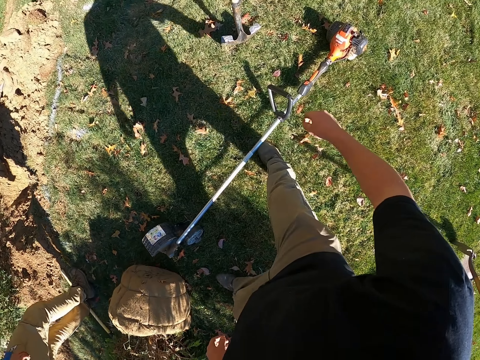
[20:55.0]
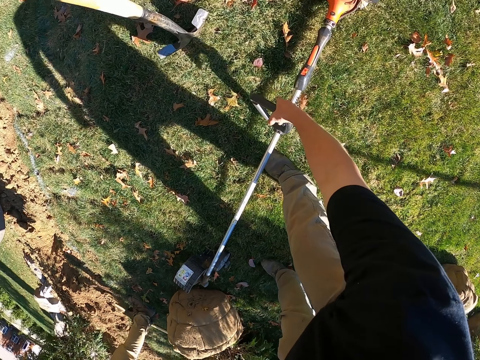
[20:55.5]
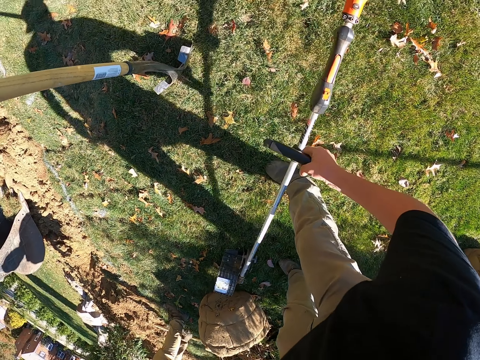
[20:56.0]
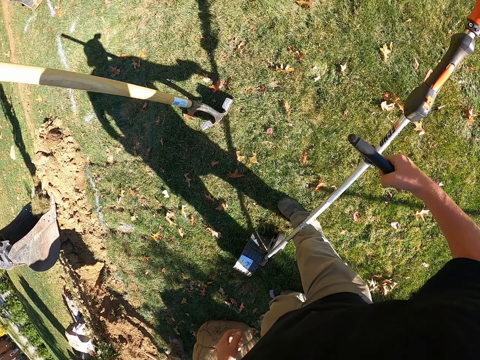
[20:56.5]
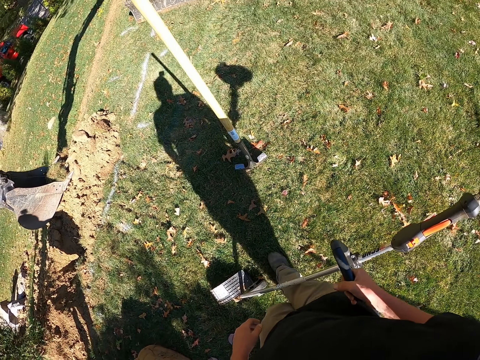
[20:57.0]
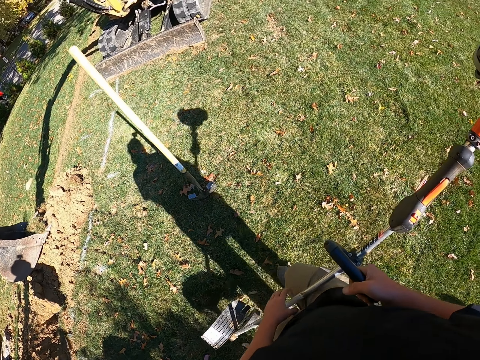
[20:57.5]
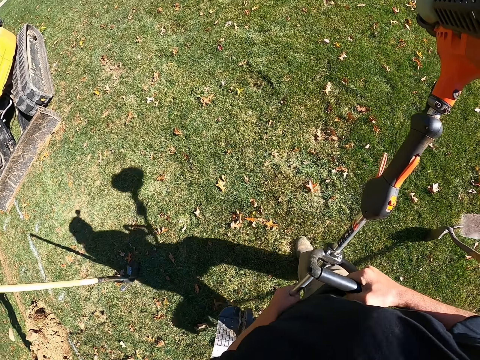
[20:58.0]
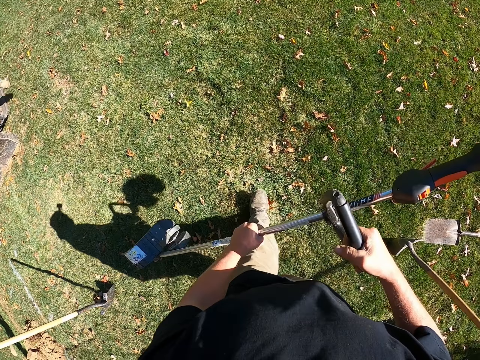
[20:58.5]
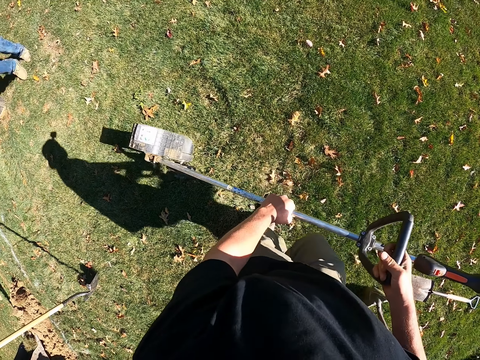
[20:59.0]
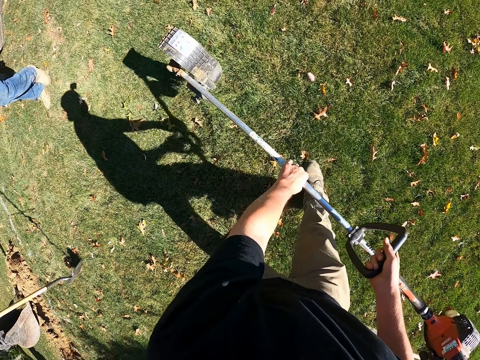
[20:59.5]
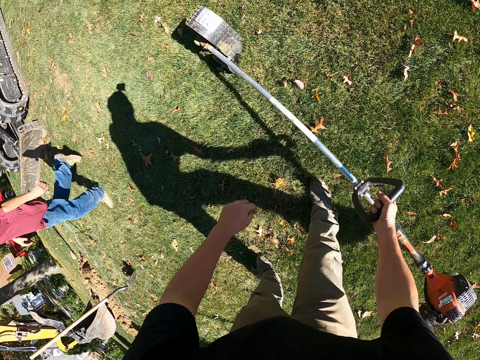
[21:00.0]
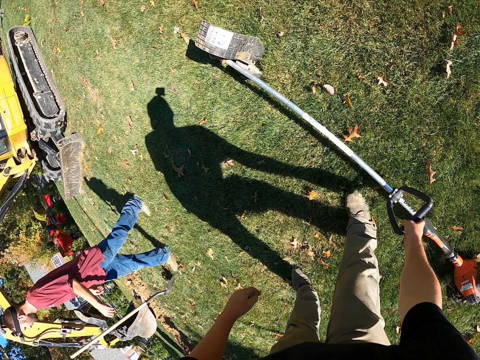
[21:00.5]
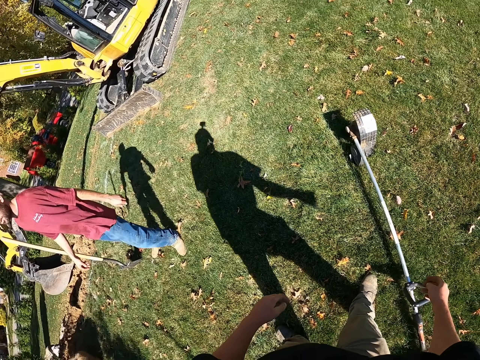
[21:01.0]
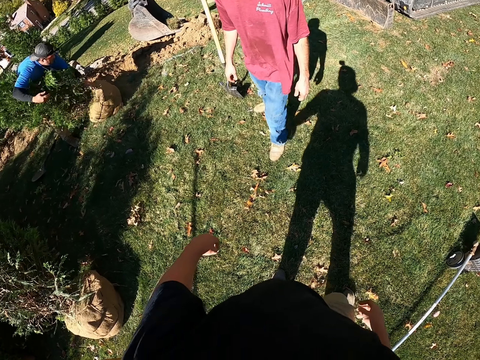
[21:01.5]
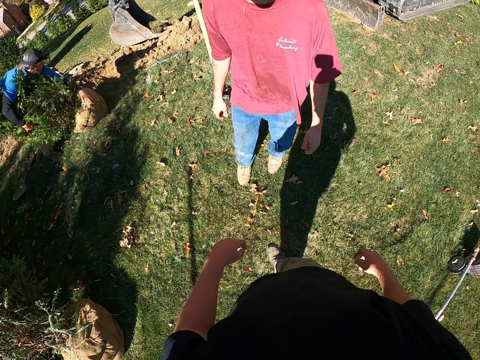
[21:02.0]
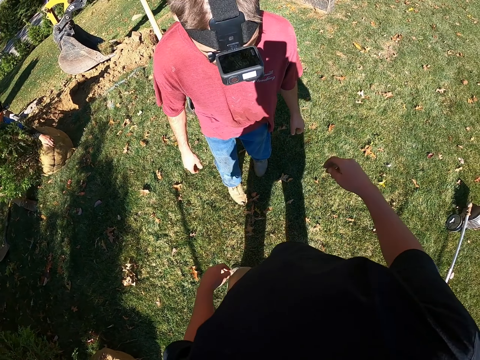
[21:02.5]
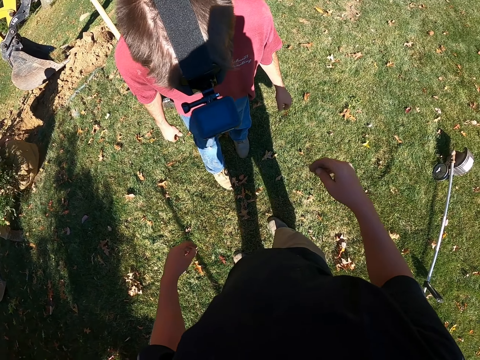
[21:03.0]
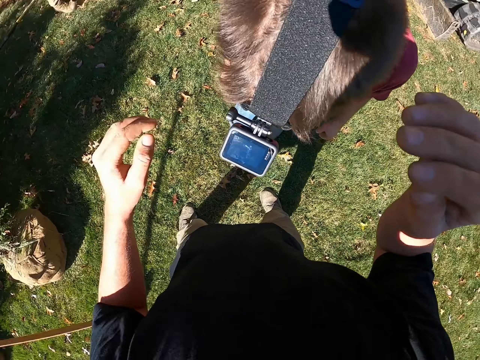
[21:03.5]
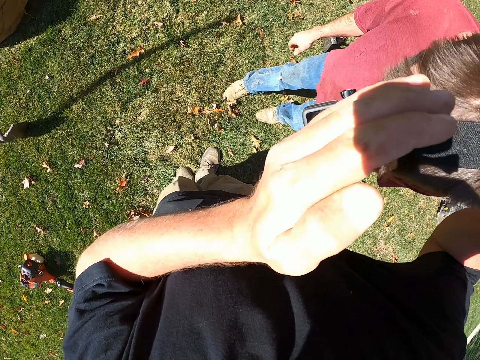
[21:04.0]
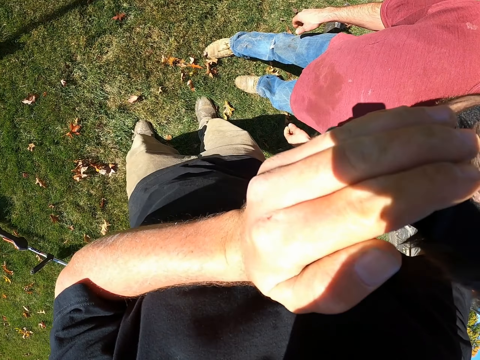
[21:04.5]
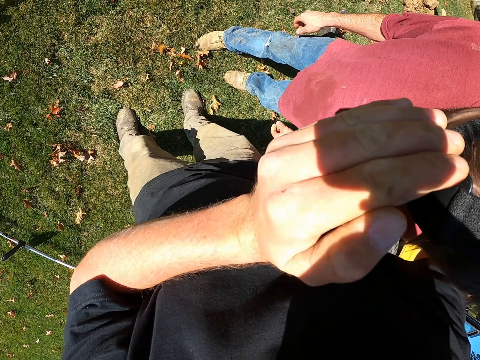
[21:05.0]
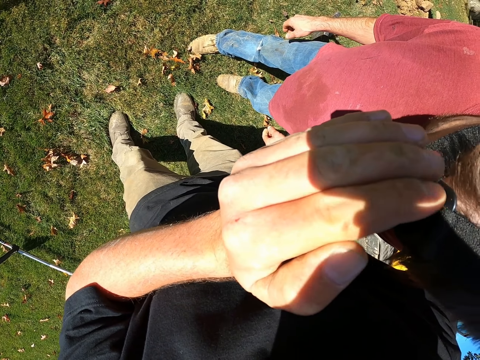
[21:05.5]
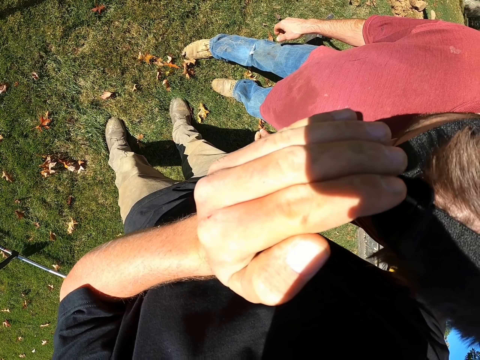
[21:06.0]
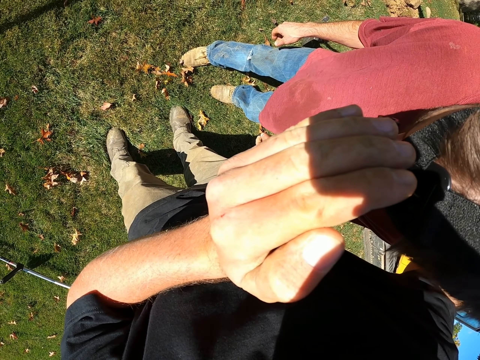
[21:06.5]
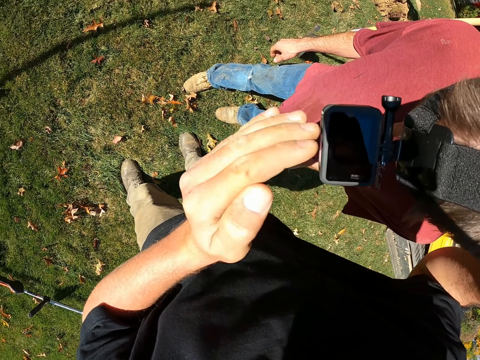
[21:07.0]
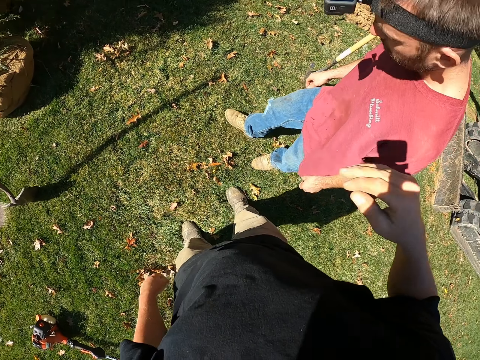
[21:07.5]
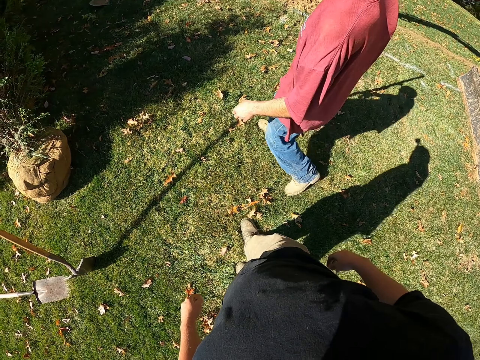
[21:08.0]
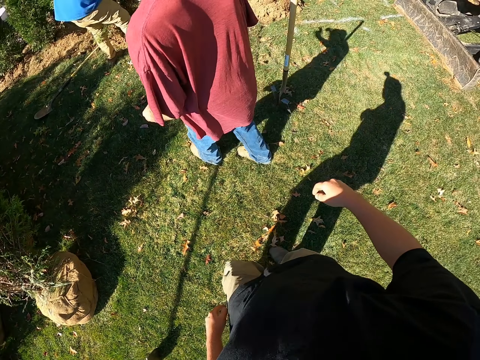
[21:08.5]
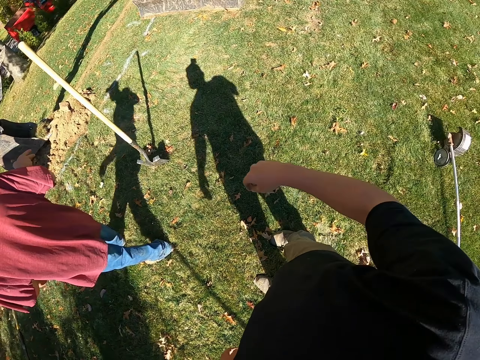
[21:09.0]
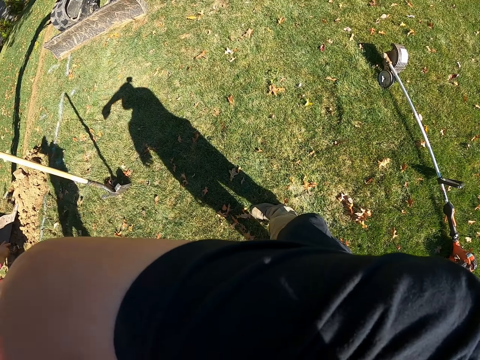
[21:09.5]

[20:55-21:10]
The camera wearer picks up a grass trimmer on the ground. They put the grass trimmer on the ground. They look at a man's head camera.

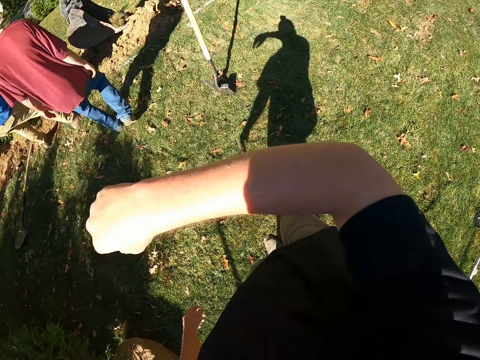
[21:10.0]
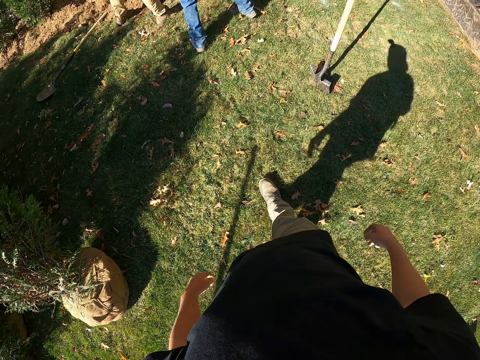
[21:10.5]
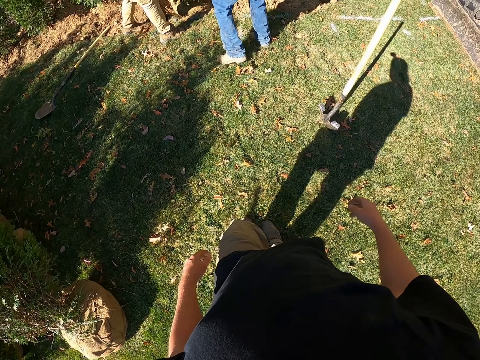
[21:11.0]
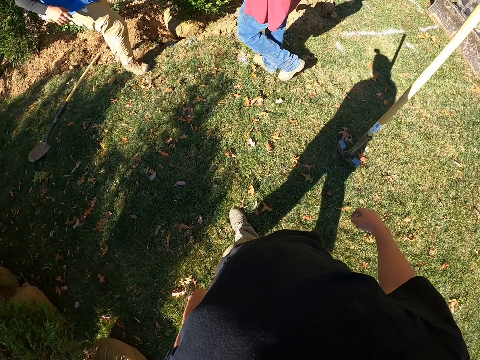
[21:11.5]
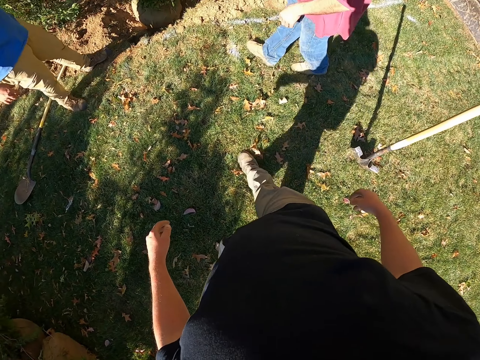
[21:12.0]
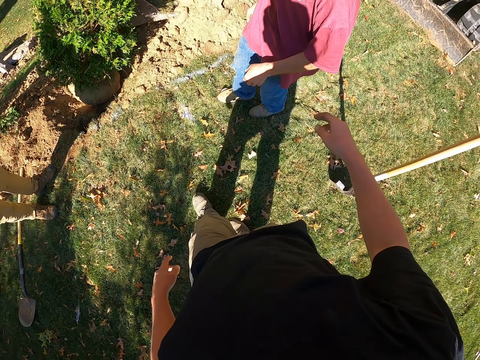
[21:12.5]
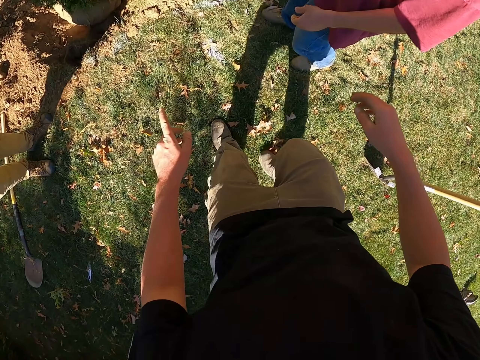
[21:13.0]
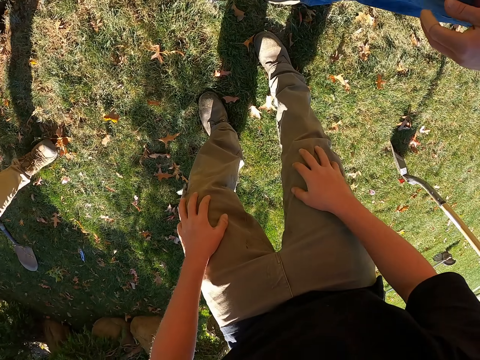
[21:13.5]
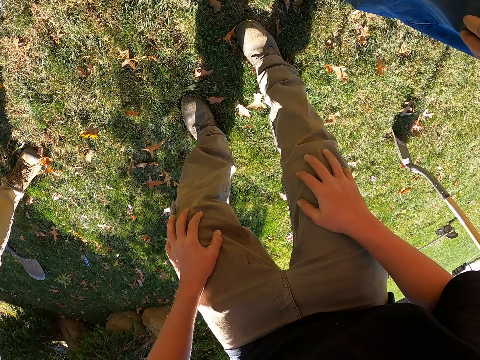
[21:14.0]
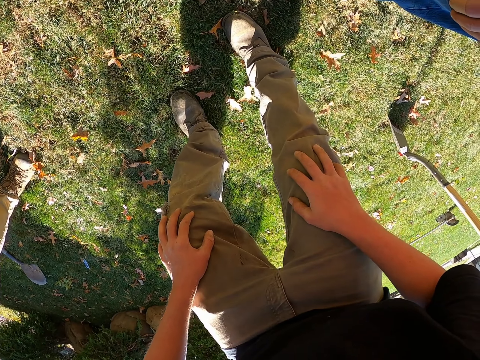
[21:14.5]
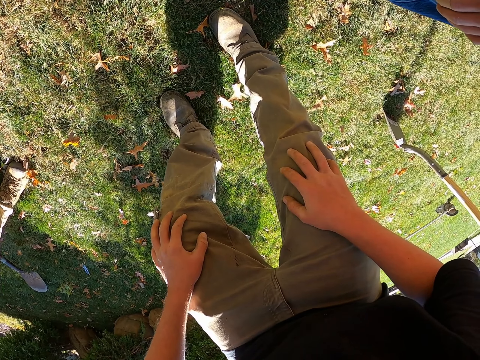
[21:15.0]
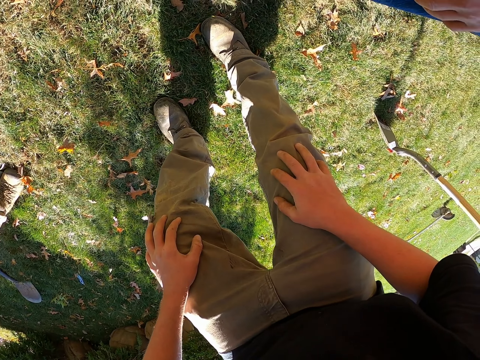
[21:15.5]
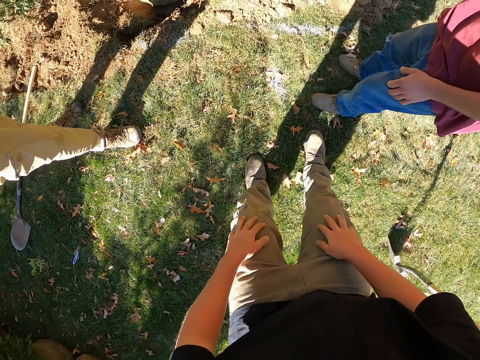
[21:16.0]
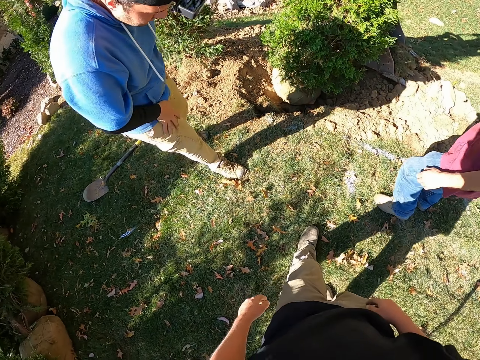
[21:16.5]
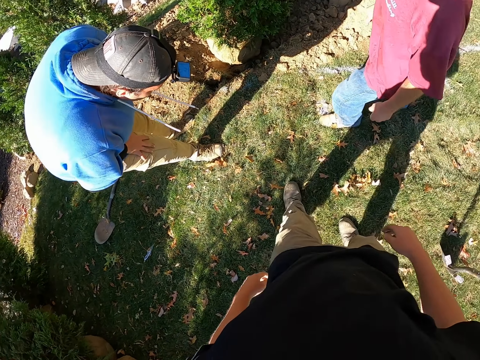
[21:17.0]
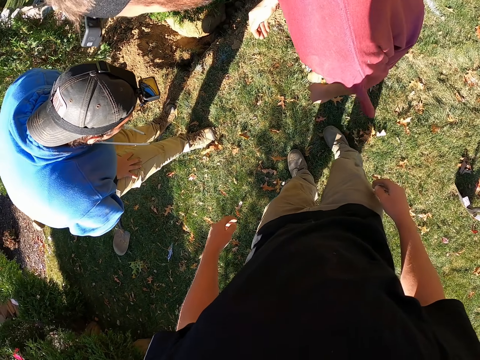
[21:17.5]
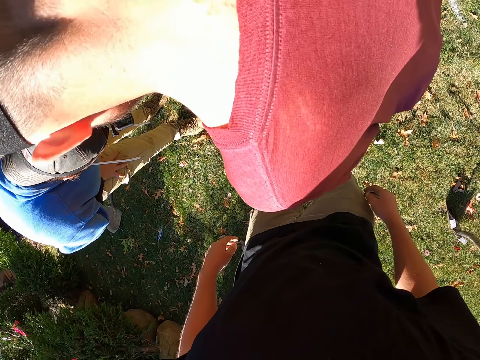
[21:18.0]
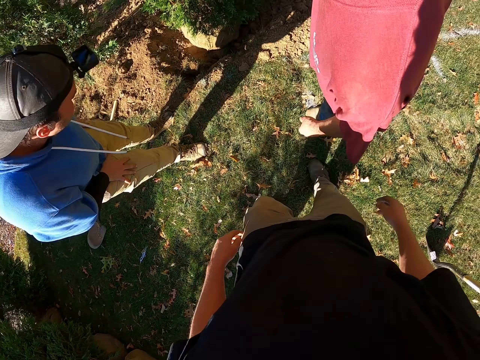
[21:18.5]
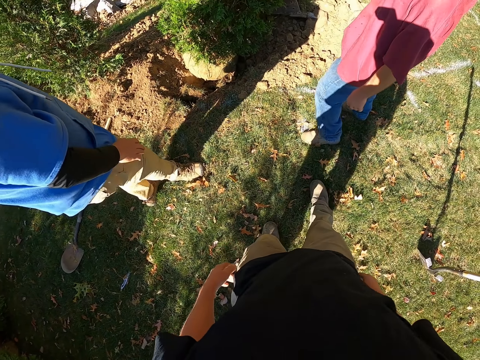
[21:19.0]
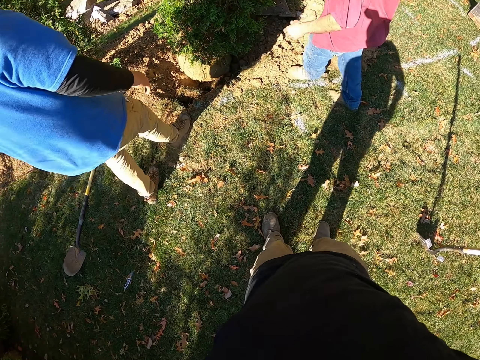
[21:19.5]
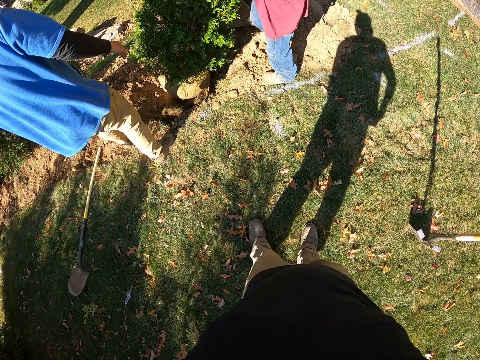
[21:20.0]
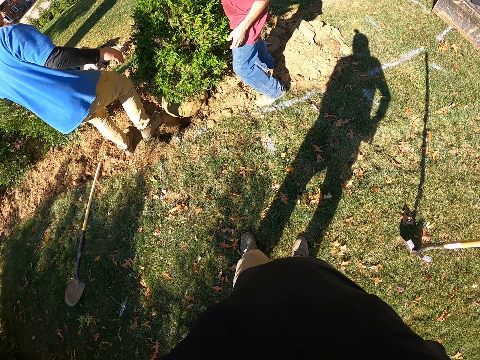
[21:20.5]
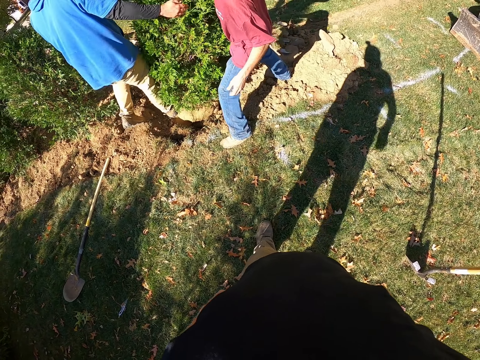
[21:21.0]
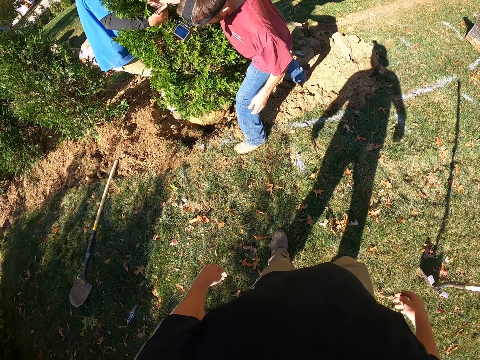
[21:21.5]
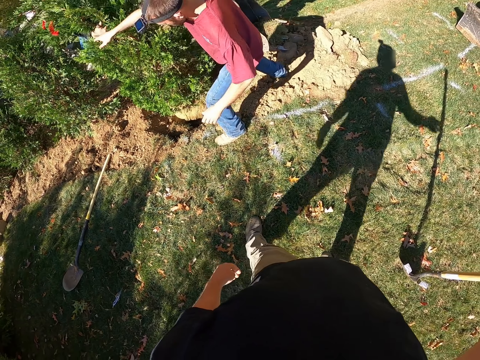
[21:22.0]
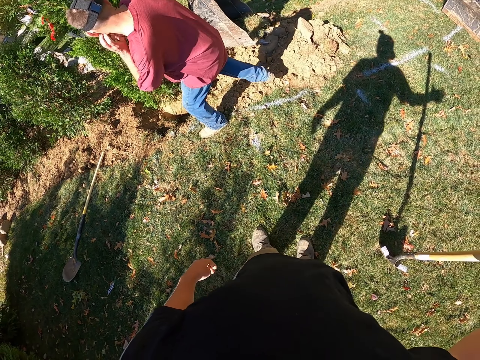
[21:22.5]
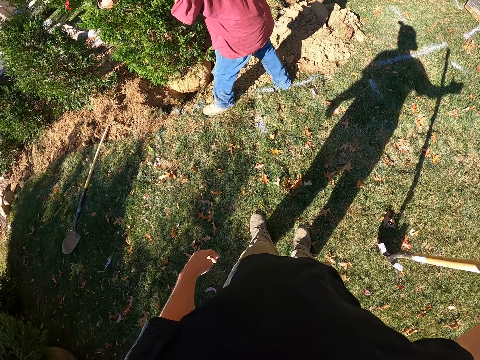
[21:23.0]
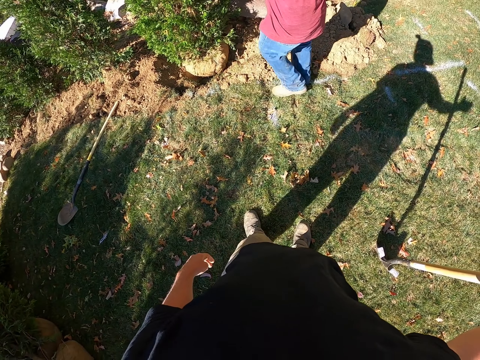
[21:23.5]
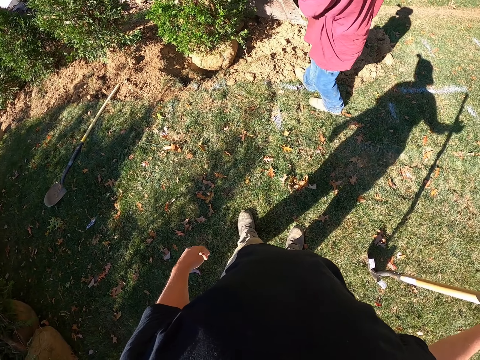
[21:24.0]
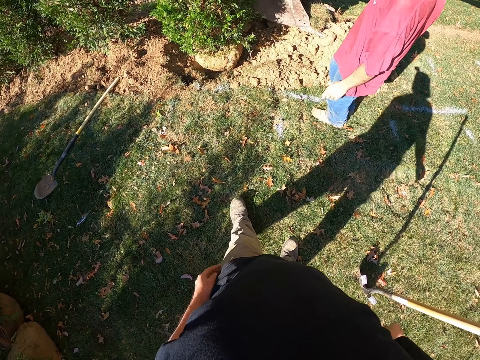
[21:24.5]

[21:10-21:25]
The camera wearer walks. They bend. A man bends his head camera. Another man looks at the first man's head camera. The other man moves the tree.
